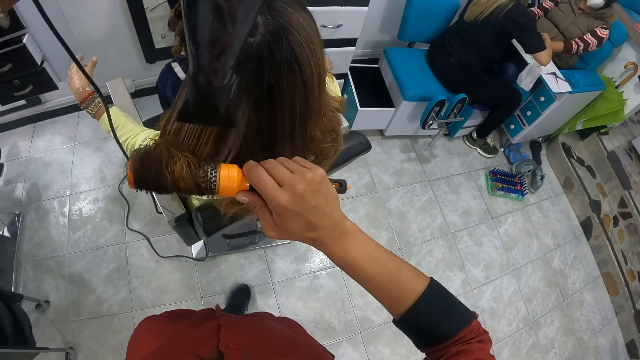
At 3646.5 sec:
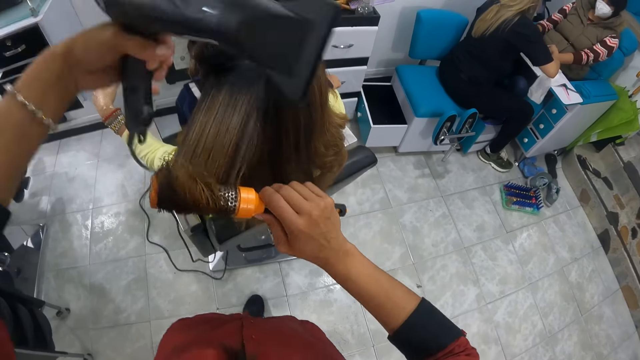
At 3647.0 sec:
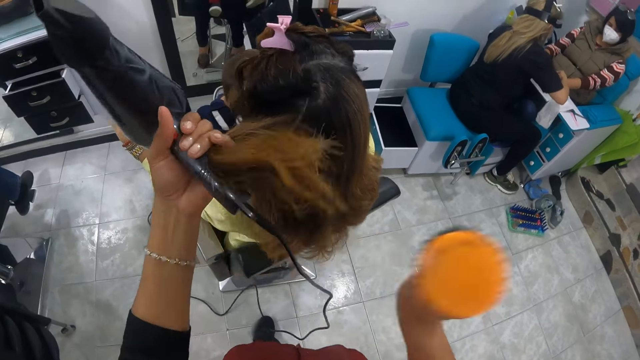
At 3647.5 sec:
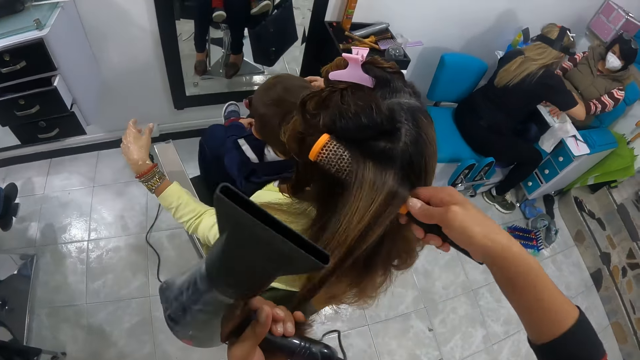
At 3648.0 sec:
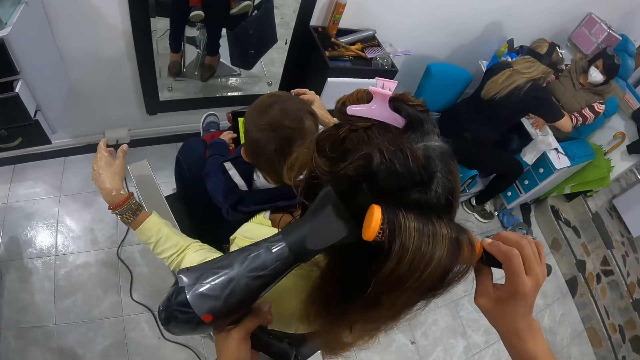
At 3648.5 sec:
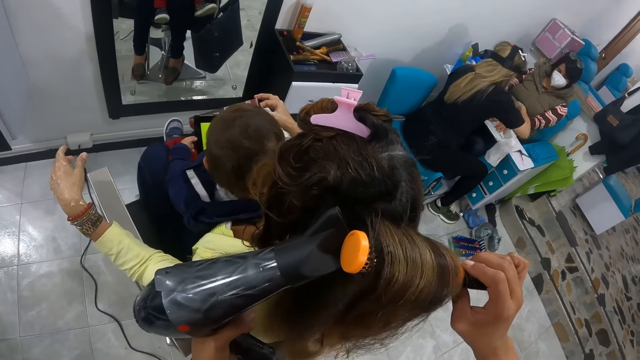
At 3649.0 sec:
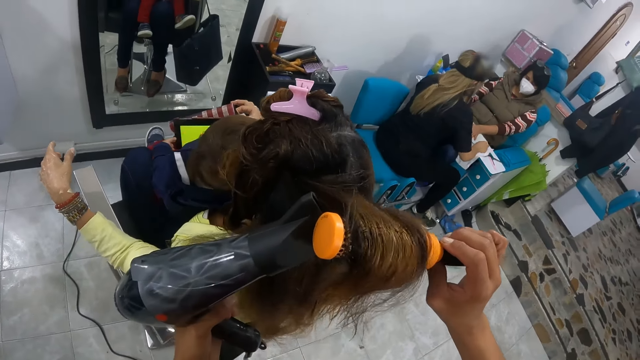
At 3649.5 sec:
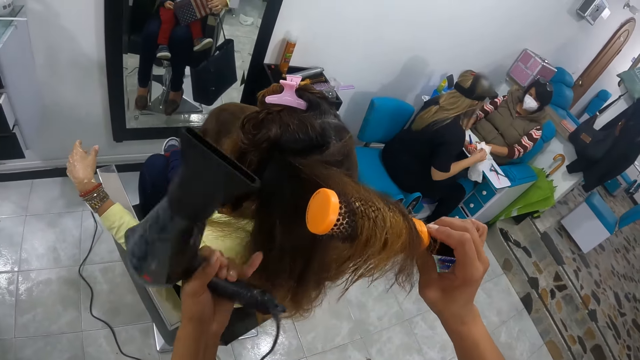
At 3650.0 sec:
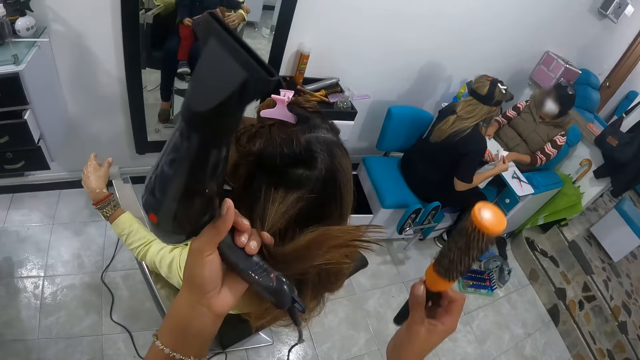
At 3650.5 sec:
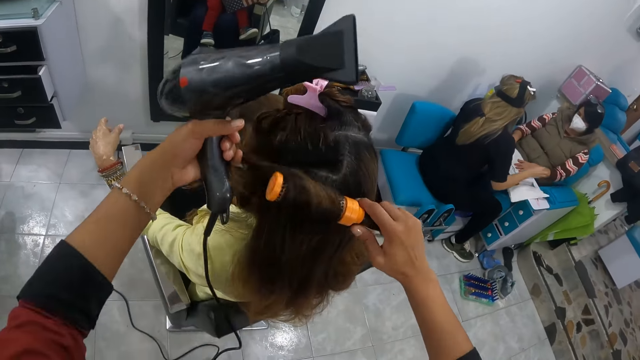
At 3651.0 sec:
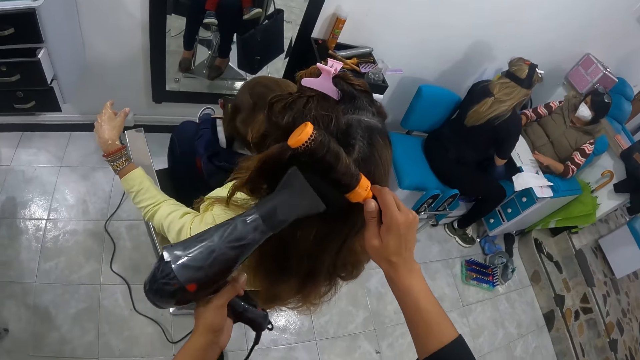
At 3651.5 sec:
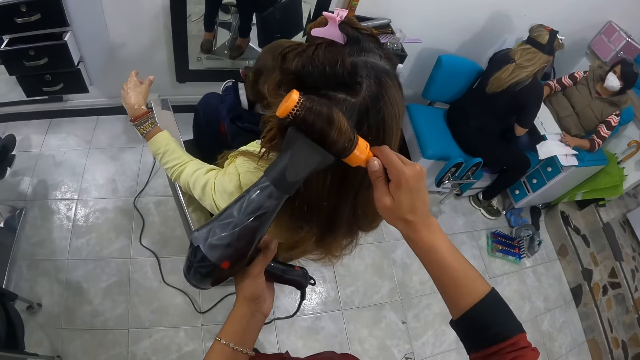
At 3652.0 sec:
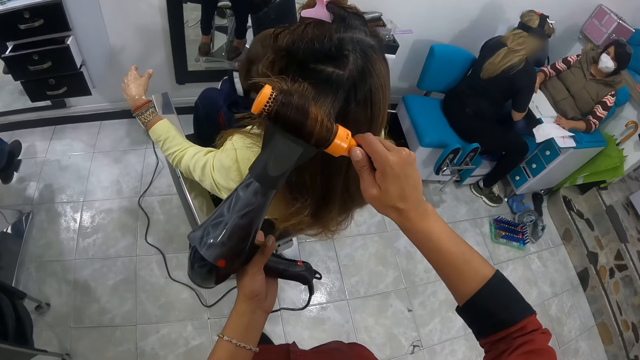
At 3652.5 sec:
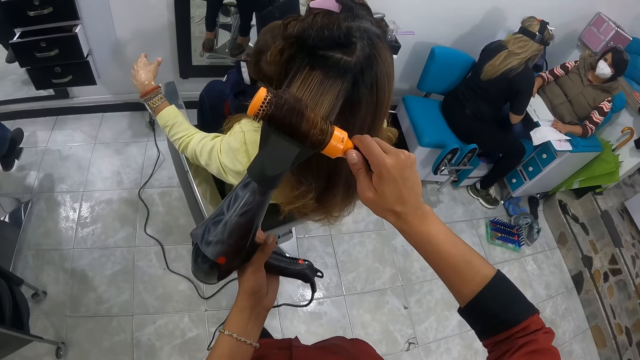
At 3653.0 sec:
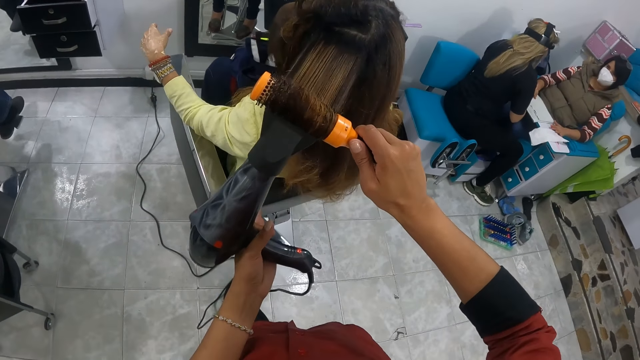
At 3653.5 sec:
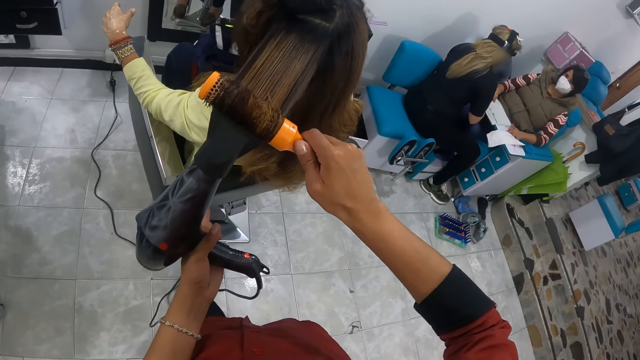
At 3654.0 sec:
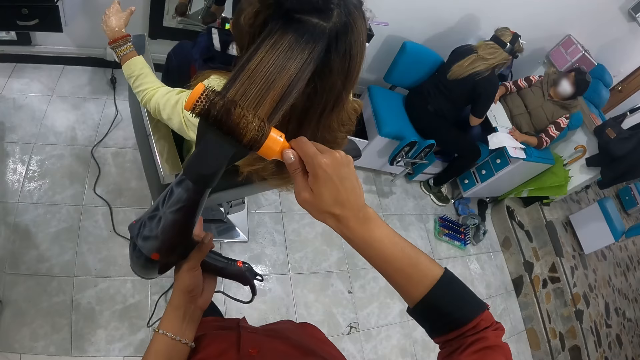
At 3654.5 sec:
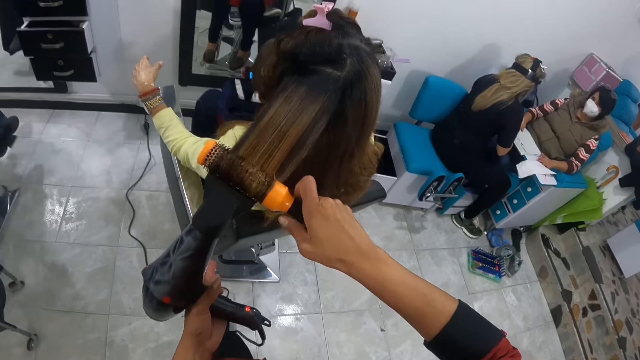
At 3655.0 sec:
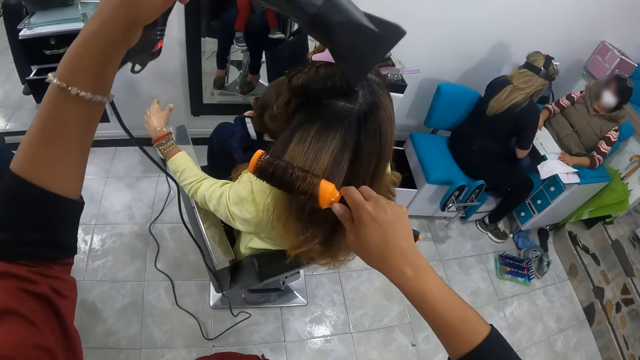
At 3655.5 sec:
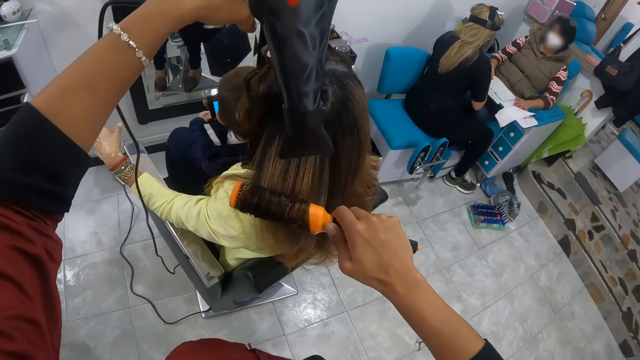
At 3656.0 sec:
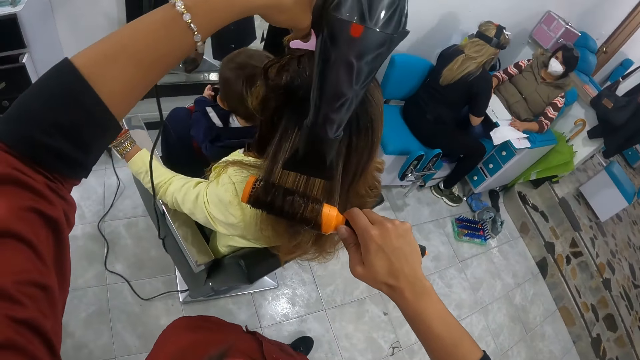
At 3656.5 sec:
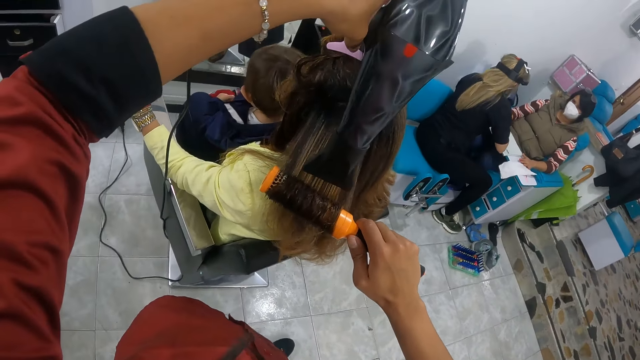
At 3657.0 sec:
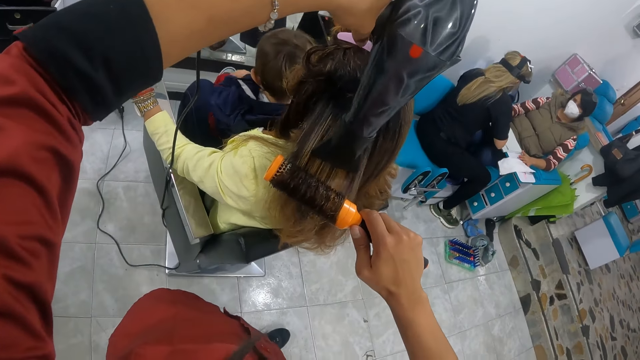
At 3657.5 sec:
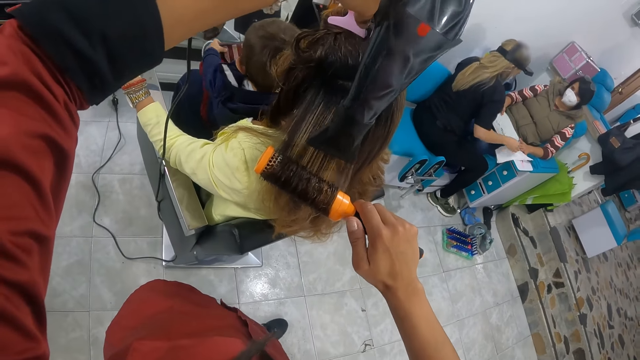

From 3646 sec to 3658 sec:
The camera wearer places the hair of the woman with her left hand on the brush in her right hand. She holds the hair. She dries the hair of the woman with the hair dryer in her left hand. She places the hair of the woman with her left hand on the brush in her right hand. She holds the hair. She dries the hair of the woman with the hair dryer in her left hand.

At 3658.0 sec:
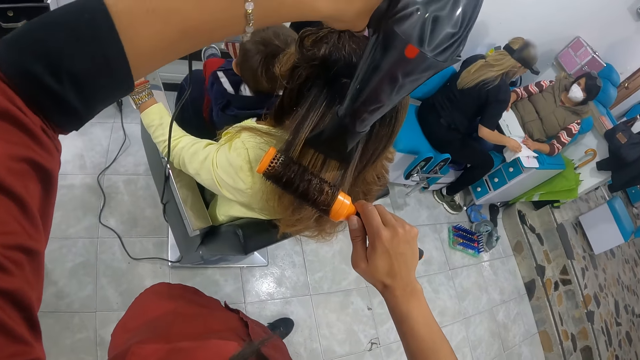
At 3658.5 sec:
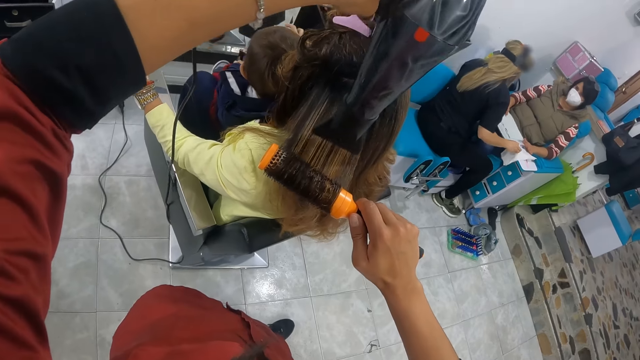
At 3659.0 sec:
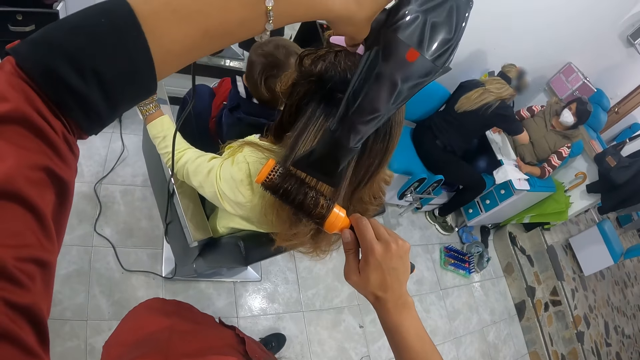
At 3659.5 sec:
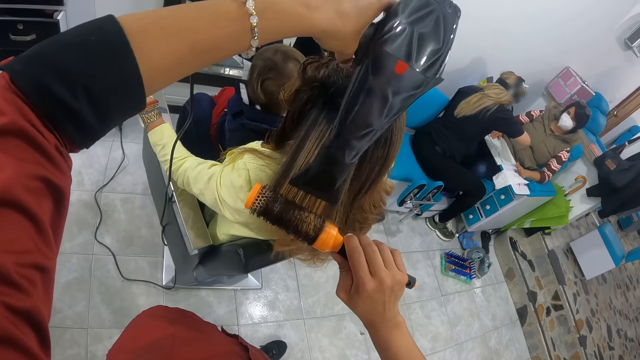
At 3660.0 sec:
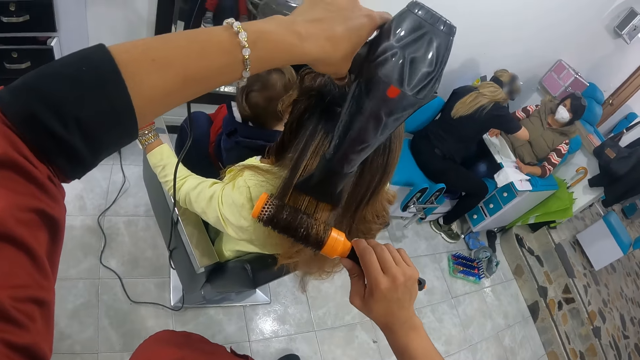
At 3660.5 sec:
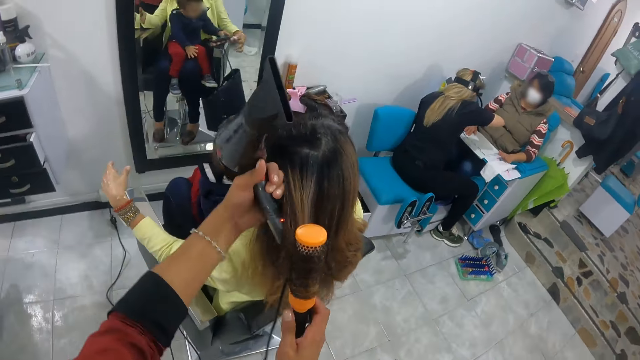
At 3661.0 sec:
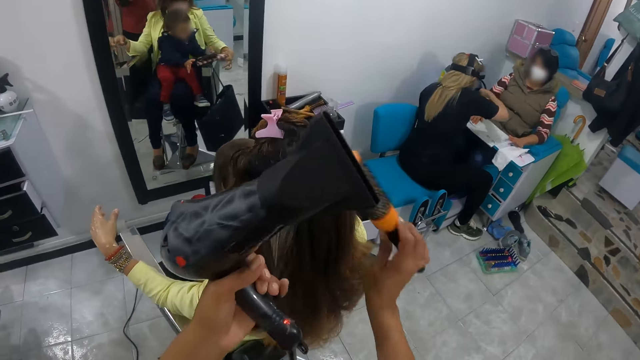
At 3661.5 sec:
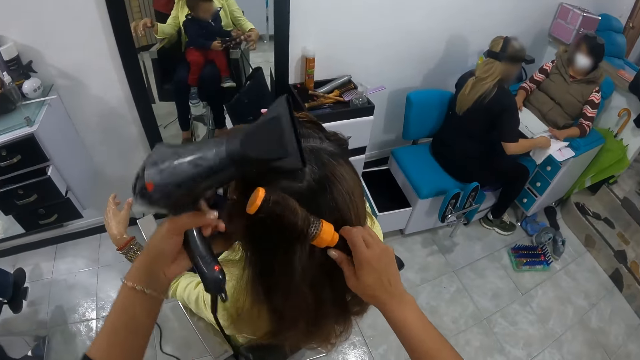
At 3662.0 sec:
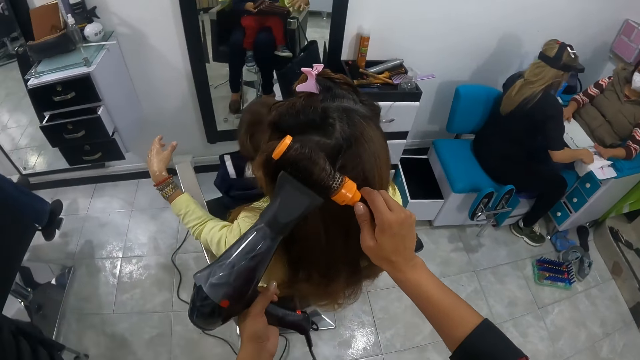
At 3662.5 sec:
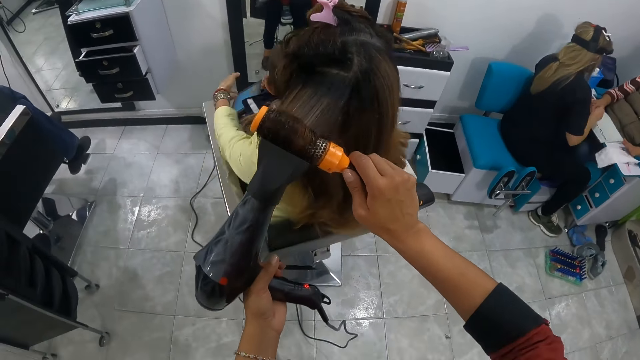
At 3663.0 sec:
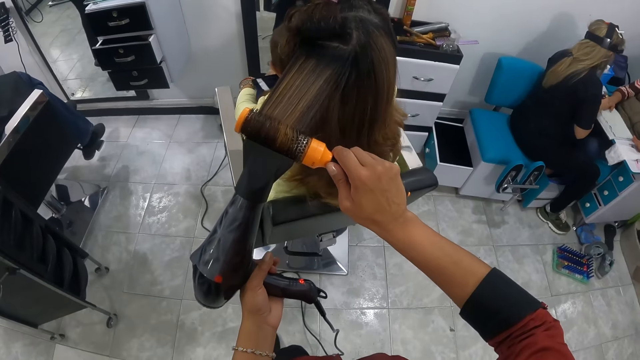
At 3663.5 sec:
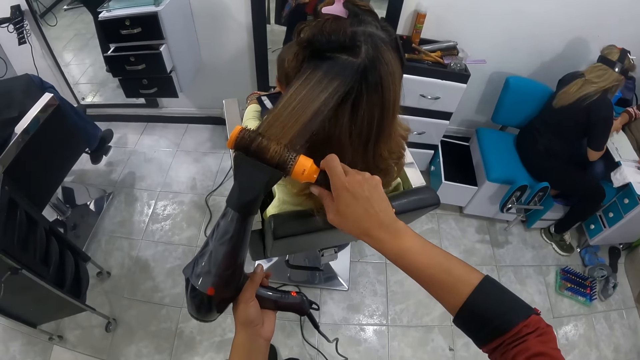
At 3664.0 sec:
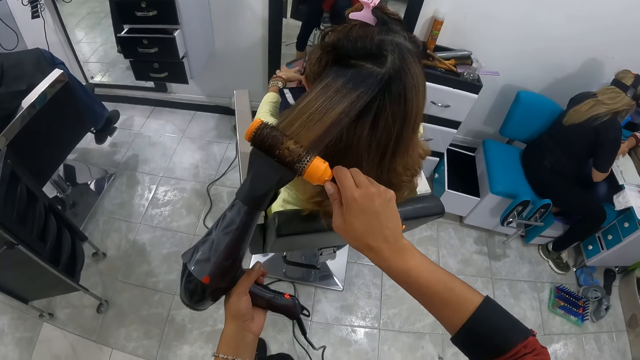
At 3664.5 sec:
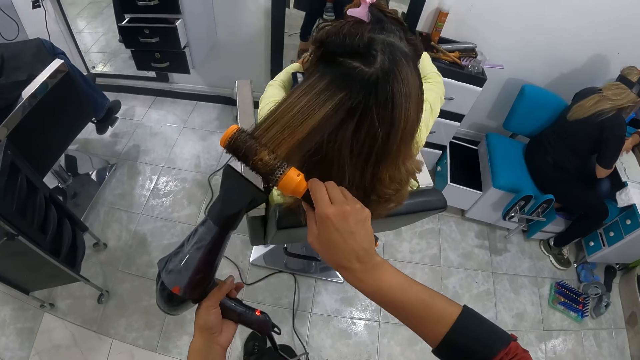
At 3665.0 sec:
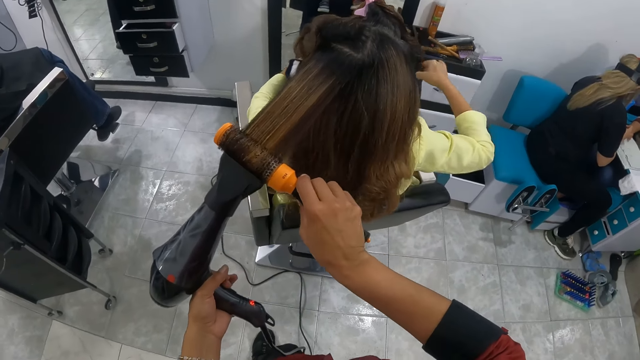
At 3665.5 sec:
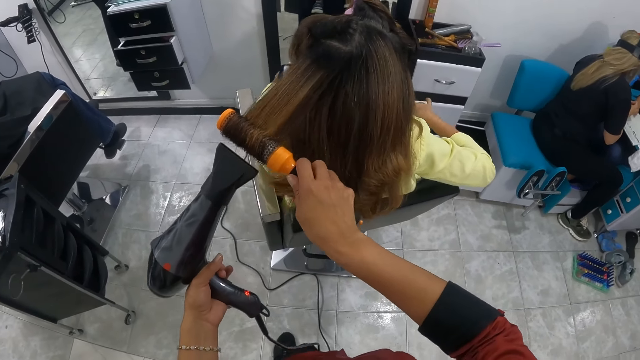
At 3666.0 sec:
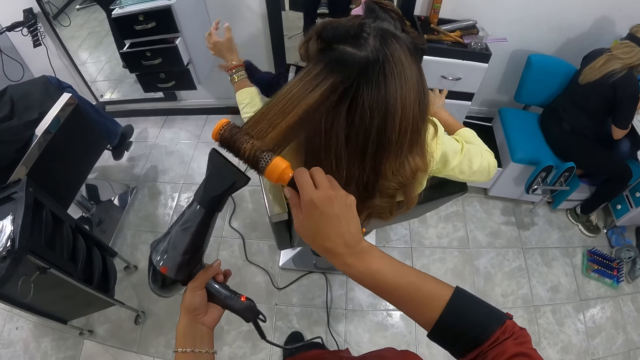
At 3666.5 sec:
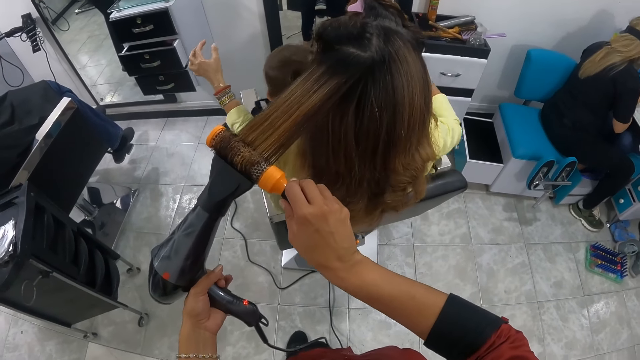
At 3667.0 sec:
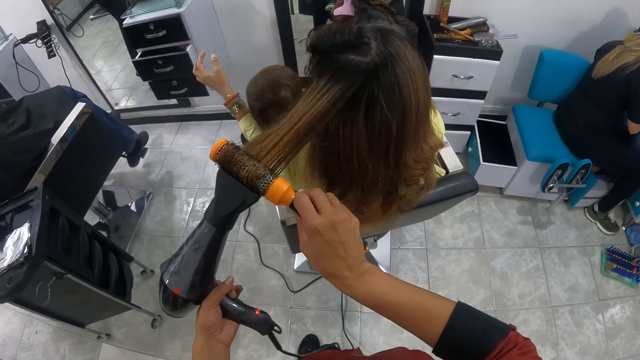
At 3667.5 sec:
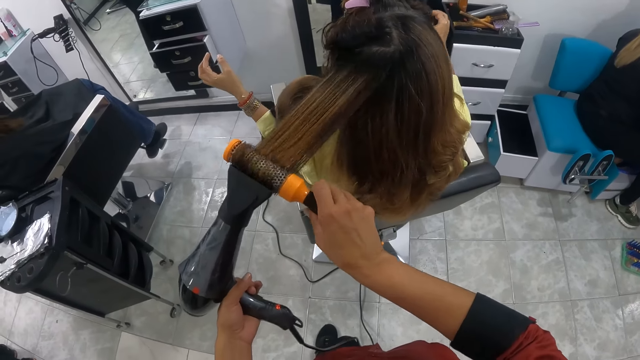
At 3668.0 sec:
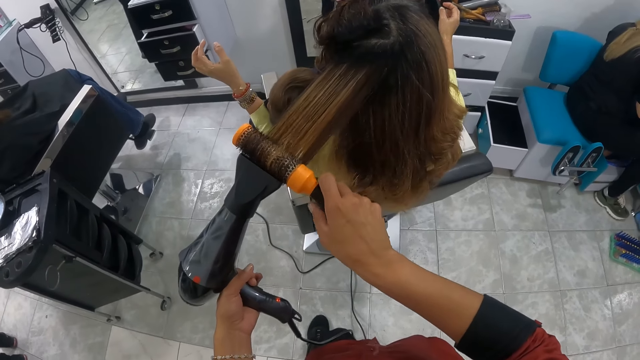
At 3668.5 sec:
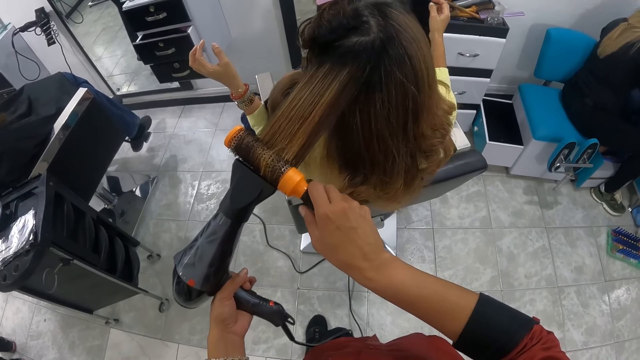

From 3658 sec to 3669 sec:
The camera wearer places the hair of the woman with her left hand on the brush in her right hand. She holds the hair. She dries the hair of the woman with the hair dryer in her left hand. A person holds the phone. The person places the phone on the side of the table.
